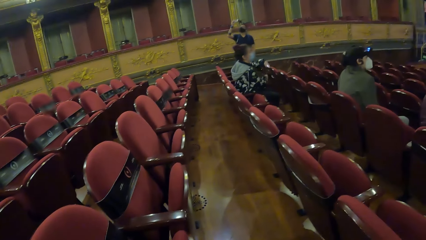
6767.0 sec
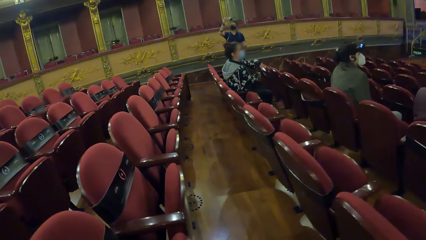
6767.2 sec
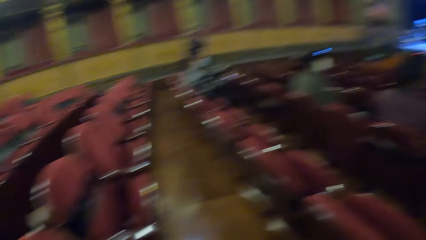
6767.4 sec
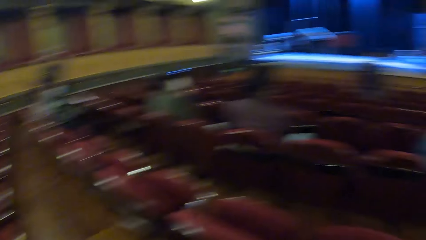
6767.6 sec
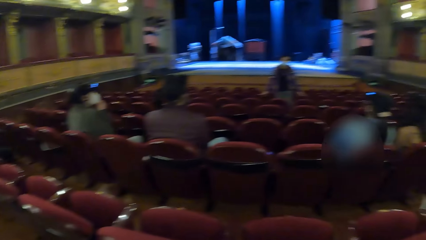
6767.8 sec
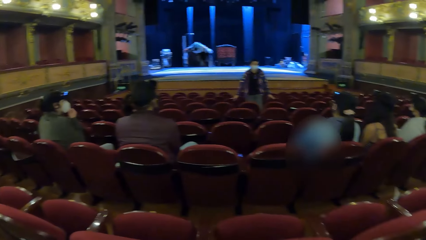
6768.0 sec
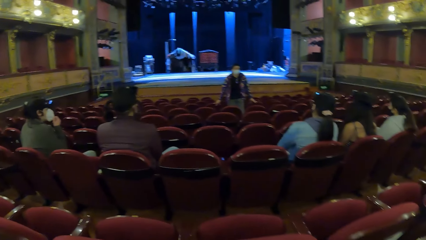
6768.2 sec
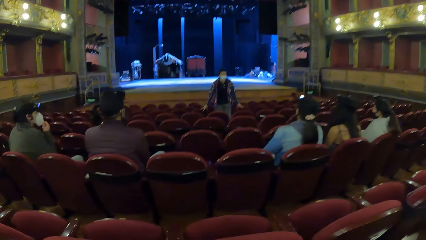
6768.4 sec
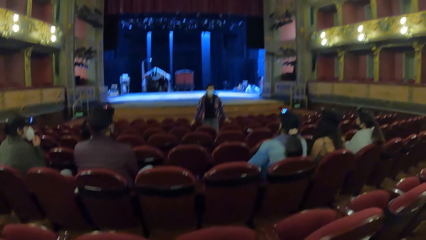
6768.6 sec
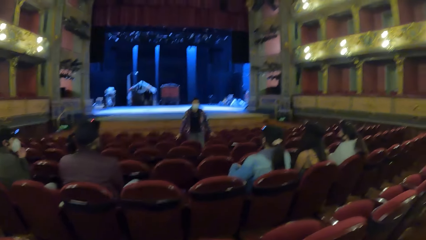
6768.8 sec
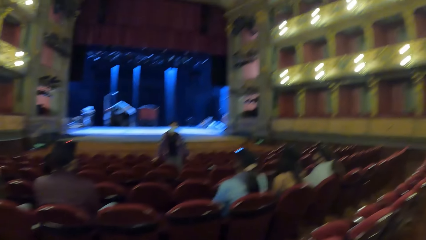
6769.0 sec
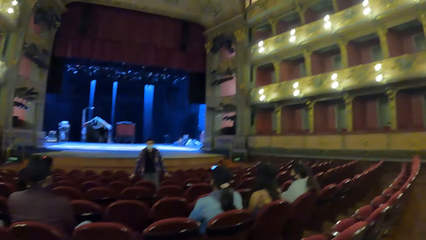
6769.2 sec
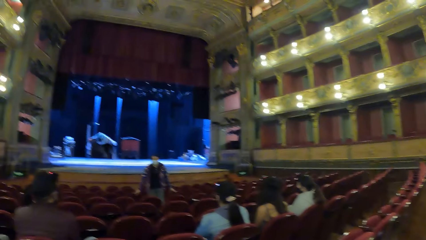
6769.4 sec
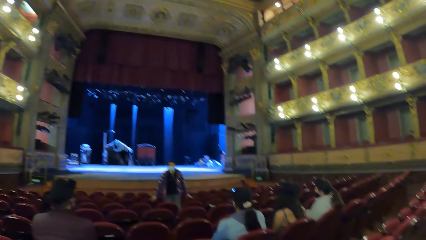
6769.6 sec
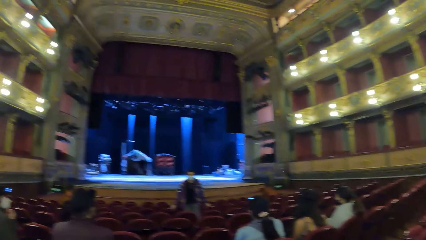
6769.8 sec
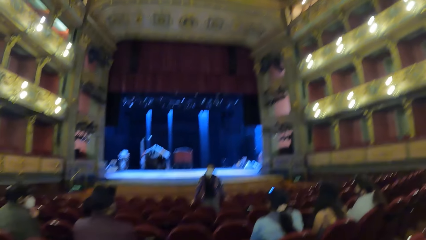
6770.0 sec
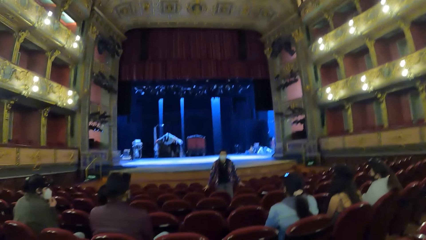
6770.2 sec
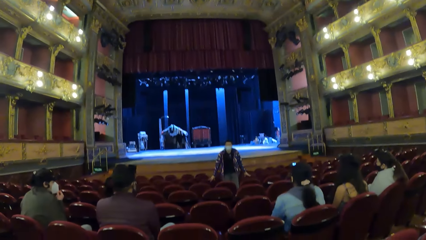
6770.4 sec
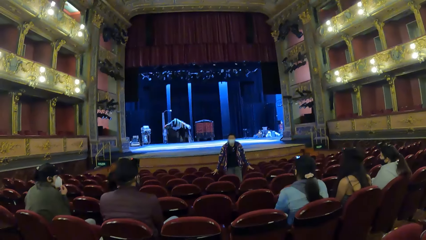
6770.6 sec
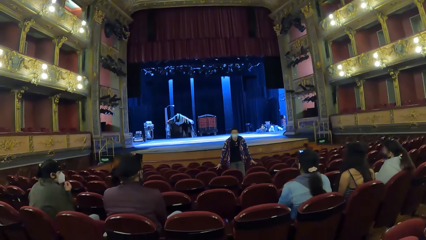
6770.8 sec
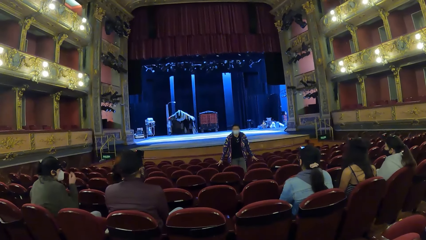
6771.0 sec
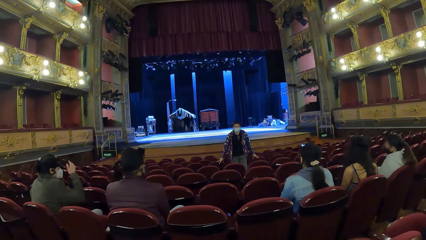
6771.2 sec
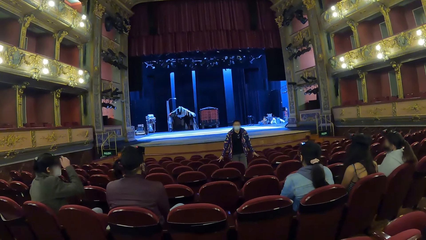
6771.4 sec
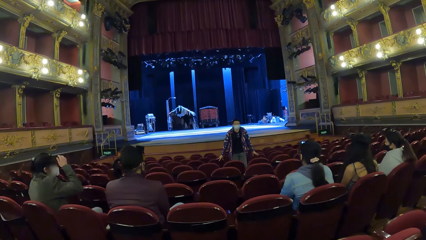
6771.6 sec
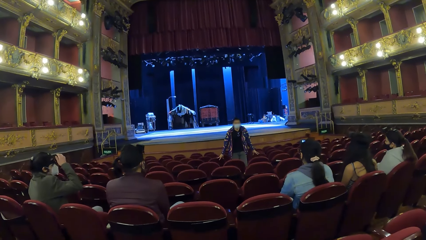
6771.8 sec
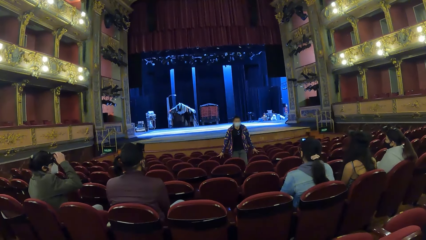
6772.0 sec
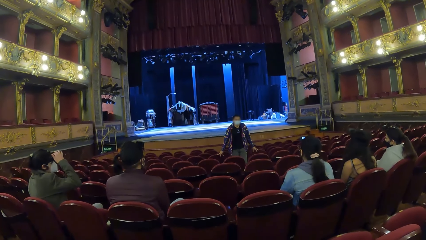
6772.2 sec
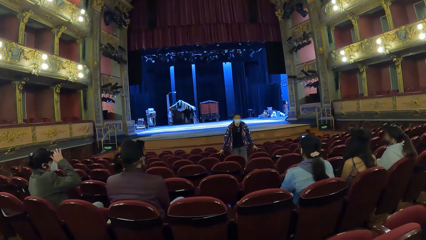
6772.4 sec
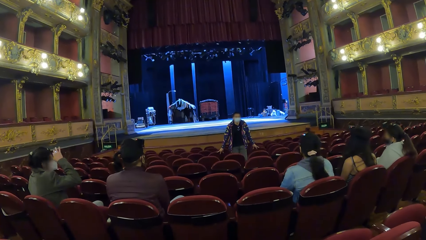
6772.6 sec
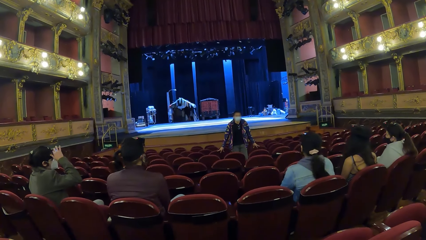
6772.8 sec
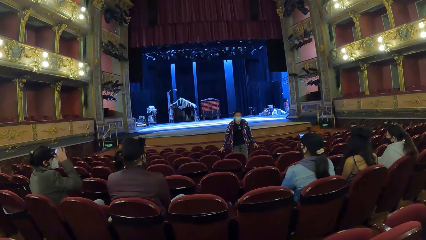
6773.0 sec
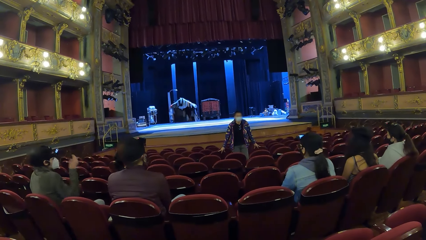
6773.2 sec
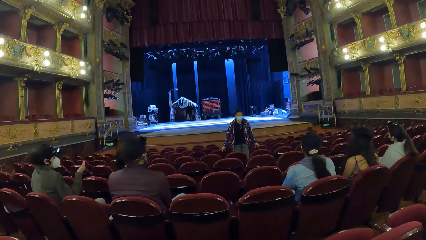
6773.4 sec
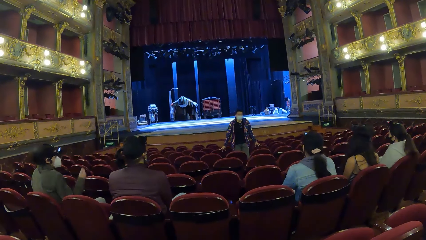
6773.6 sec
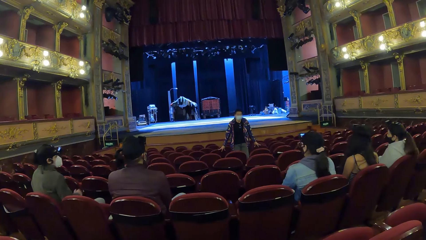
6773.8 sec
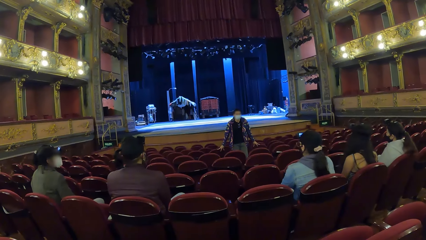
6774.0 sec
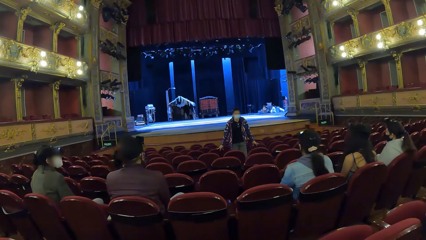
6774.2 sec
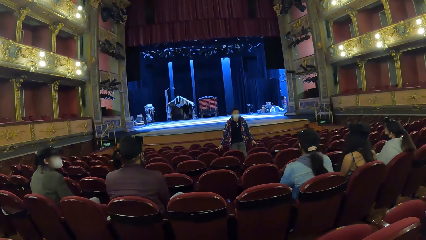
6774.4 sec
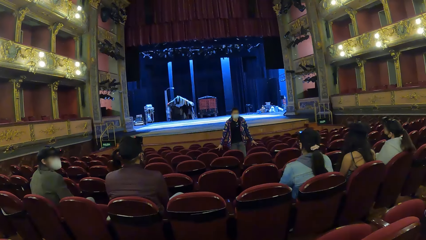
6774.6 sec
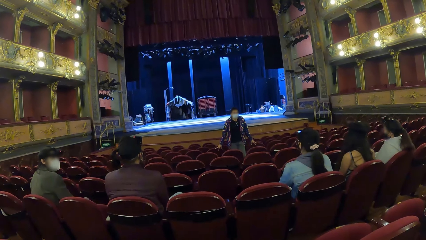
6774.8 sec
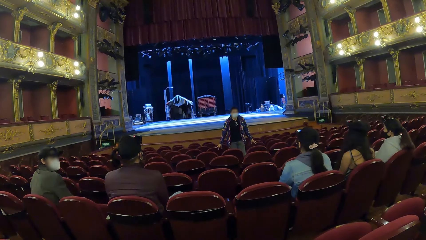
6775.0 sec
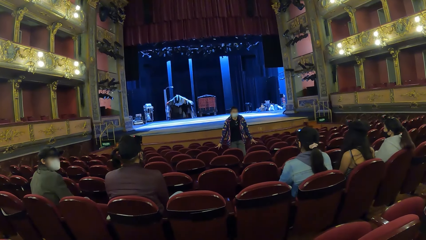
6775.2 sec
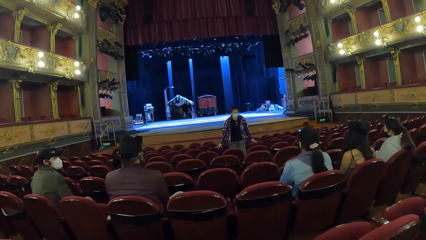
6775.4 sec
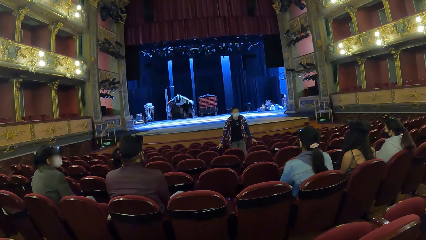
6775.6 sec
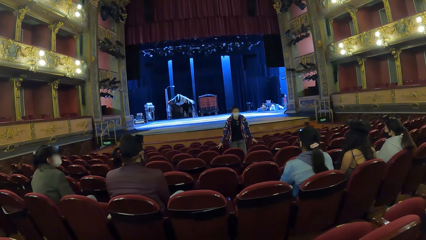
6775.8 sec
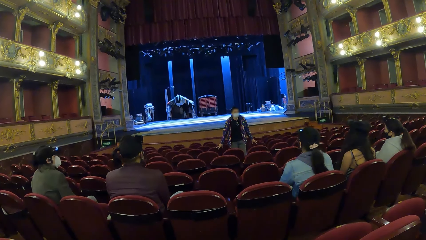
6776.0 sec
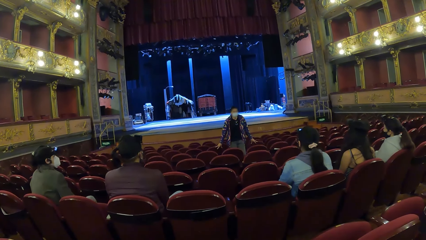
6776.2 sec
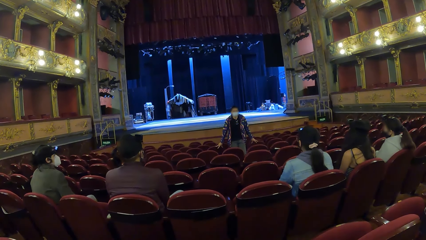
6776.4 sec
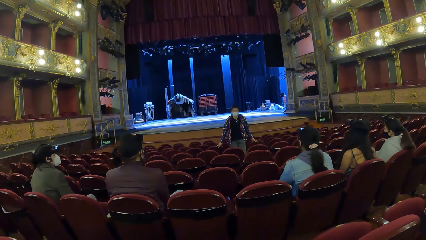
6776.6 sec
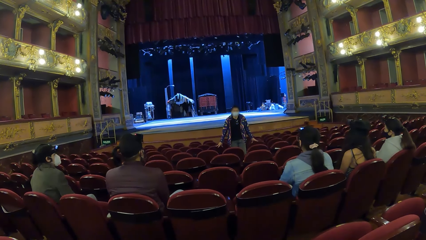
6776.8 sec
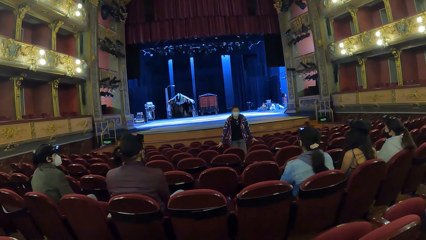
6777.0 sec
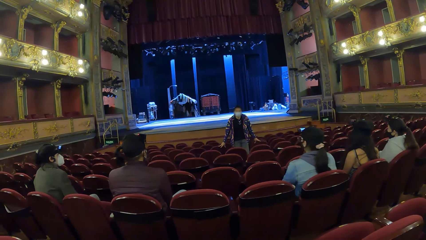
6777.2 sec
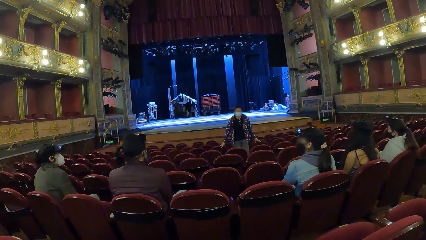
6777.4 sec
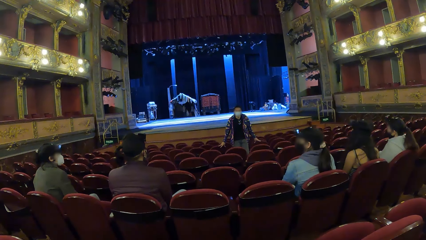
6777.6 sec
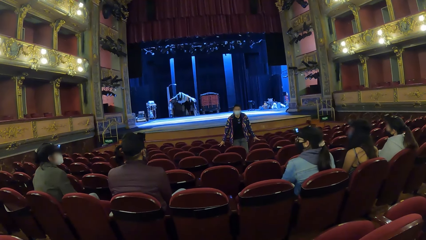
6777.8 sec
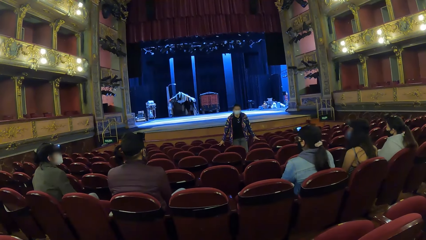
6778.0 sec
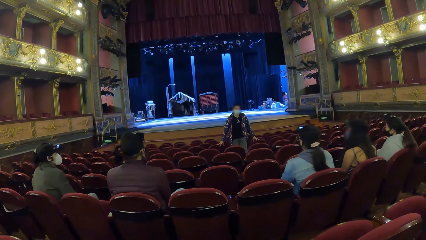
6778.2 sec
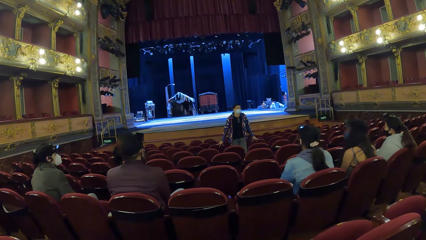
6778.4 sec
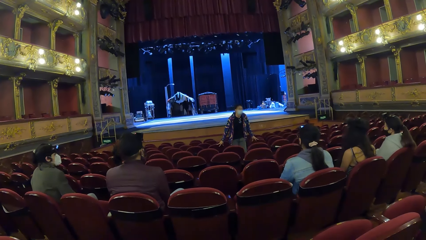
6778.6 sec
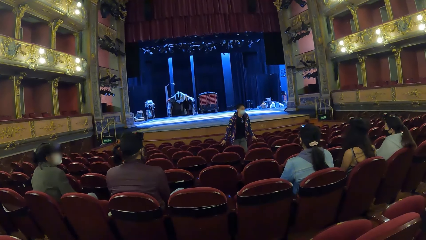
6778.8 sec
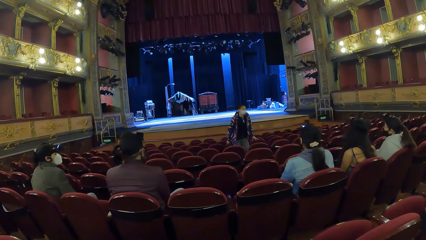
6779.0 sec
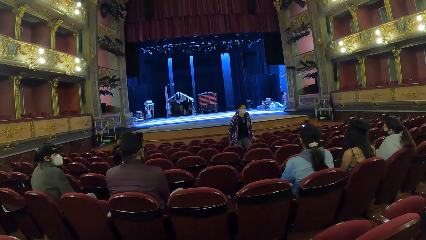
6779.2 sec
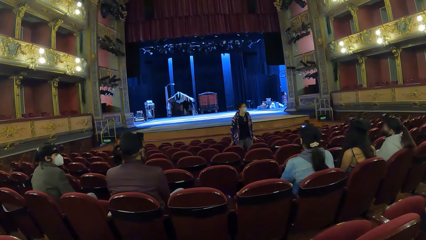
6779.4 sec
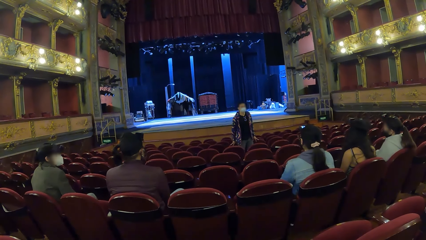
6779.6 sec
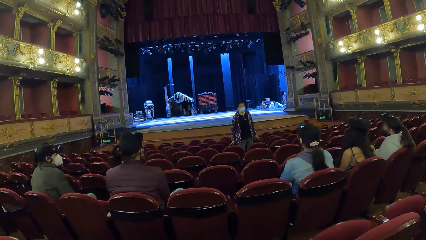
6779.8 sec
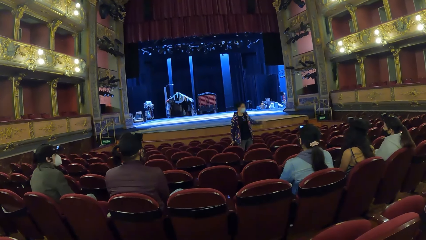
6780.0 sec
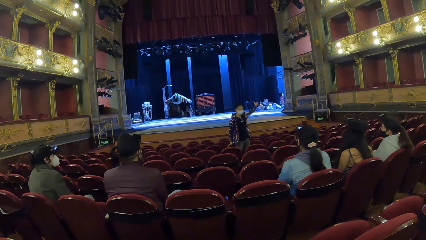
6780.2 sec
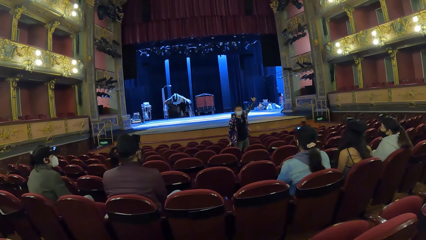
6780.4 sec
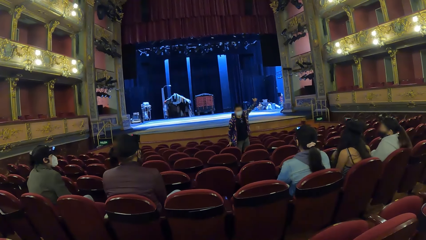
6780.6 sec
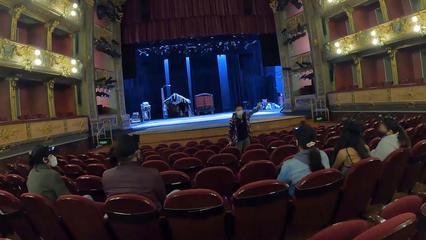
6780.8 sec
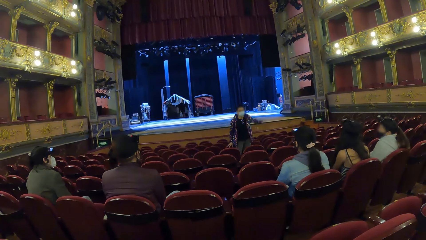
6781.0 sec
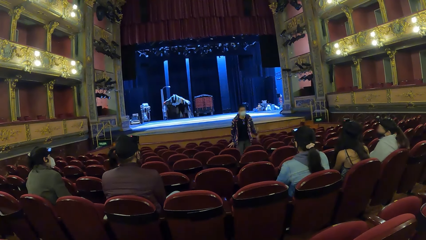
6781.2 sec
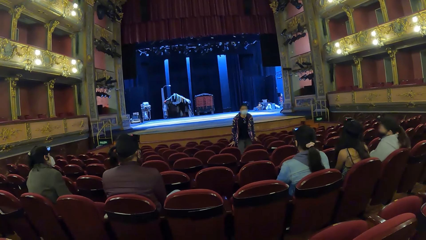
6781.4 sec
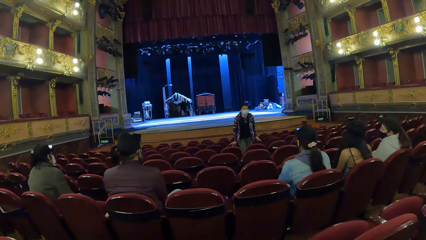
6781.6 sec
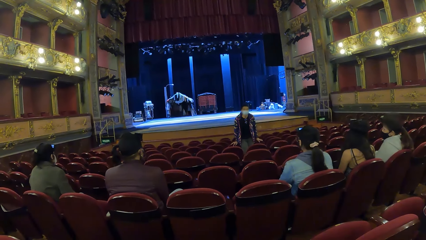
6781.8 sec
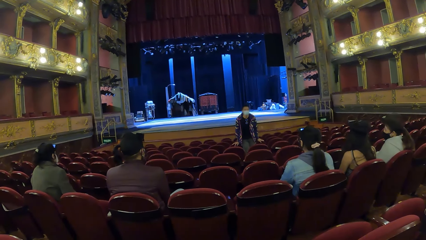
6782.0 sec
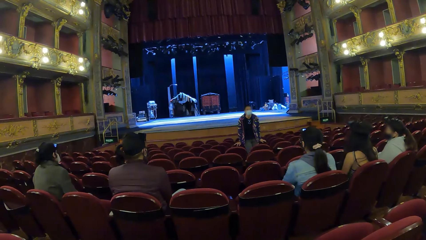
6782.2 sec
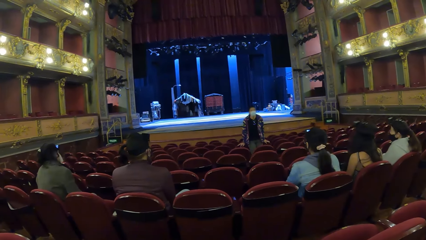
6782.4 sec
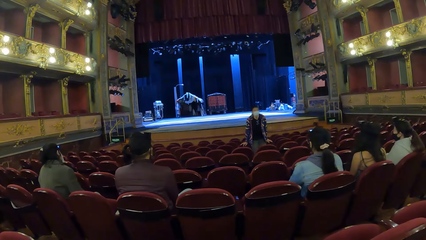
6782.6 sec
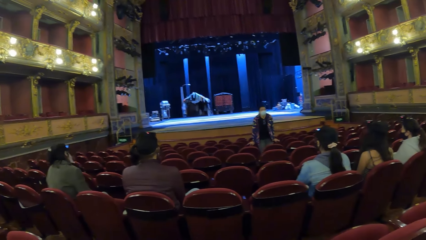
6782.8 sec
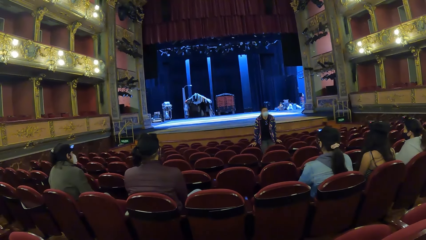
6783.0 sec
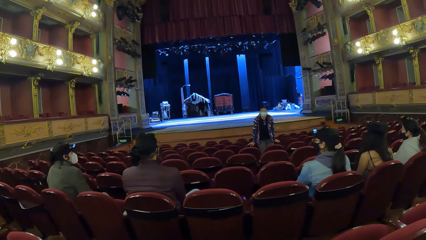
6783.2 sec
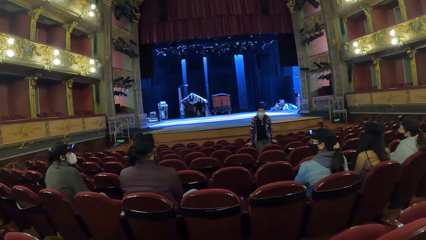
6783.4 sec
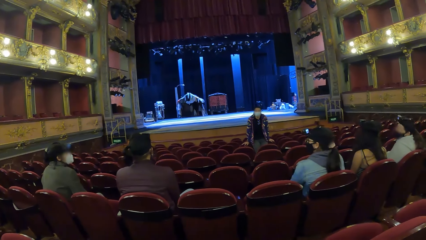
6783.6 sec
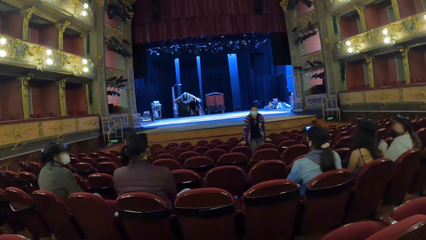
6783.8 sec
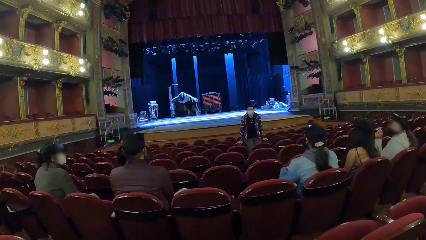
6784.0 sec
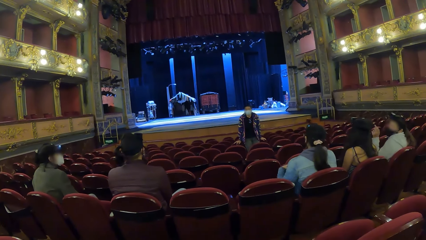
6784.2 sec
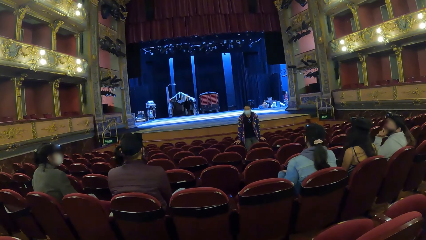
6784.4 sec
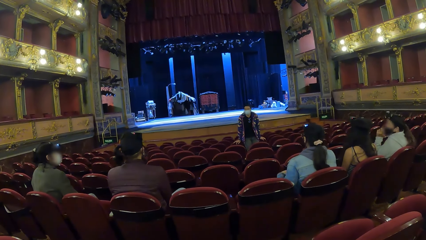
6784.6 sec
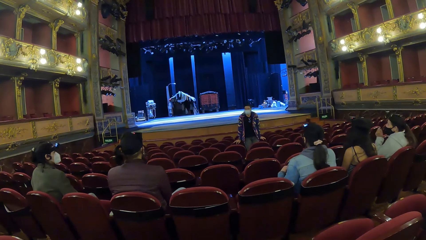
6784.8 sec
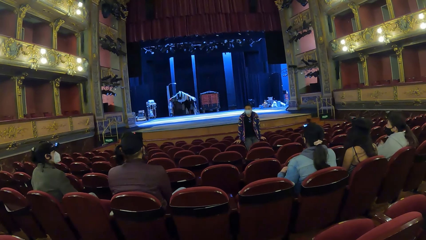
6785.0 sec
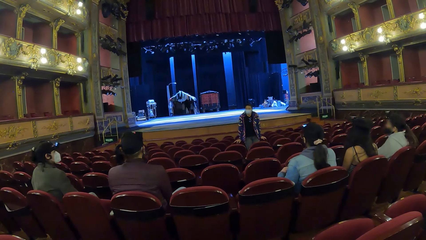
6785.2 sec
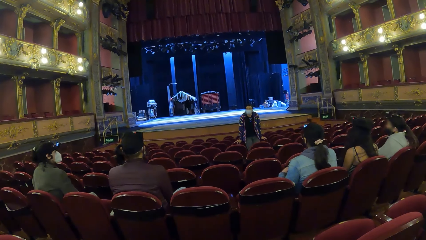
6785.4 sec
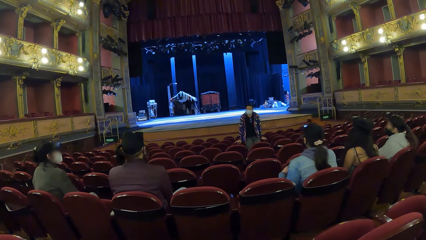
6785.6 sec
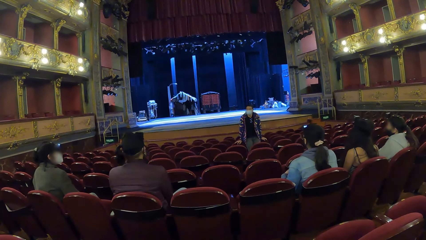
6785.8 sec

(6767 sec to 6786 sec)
A man adjusts the camera on his head with his right hand. The camera wearer looks at a man in the hall. Another man raises his left hand. A woman gestures with her left hand.
